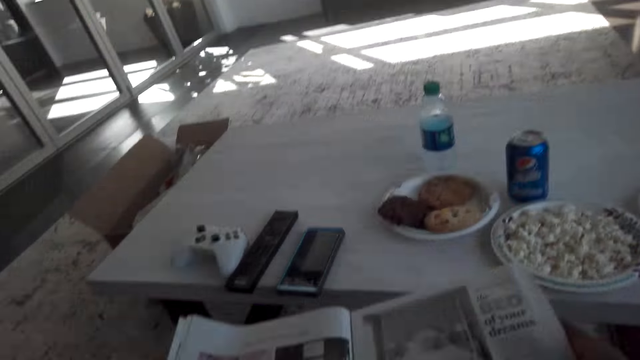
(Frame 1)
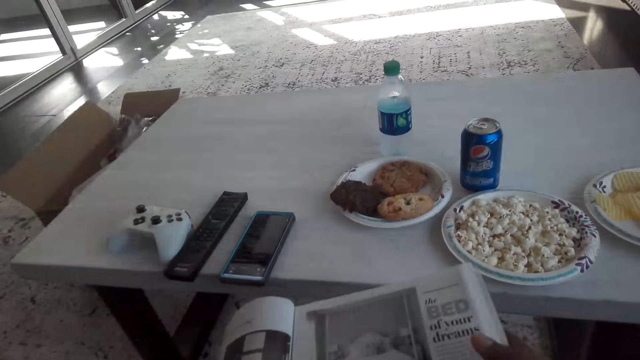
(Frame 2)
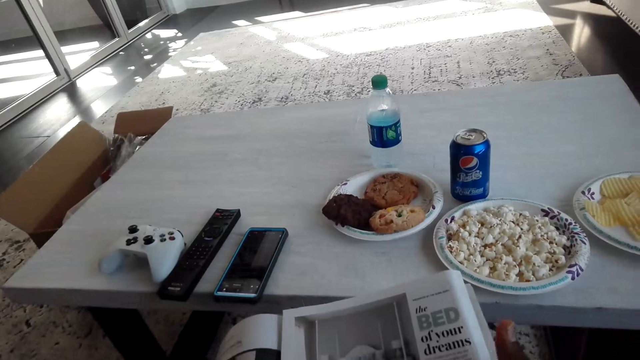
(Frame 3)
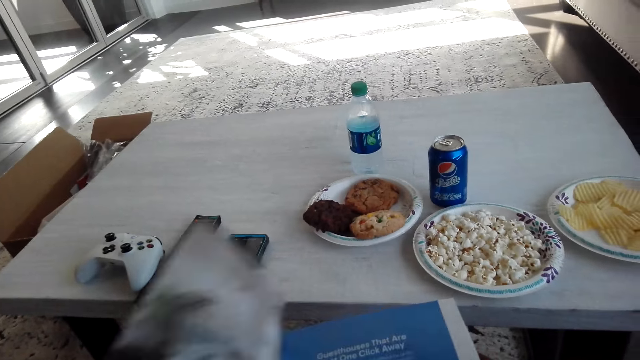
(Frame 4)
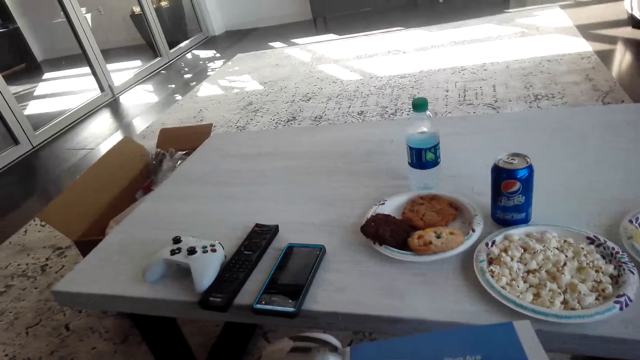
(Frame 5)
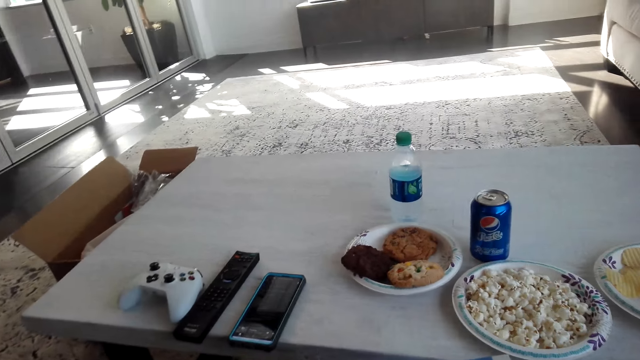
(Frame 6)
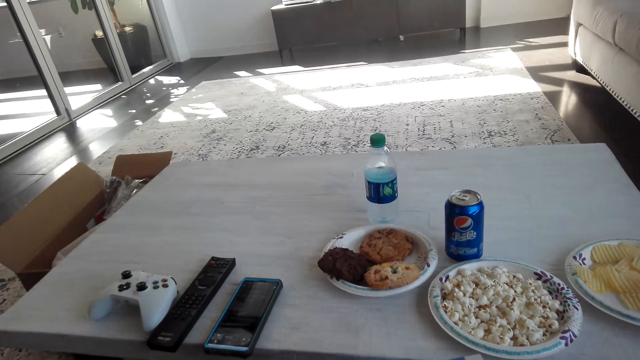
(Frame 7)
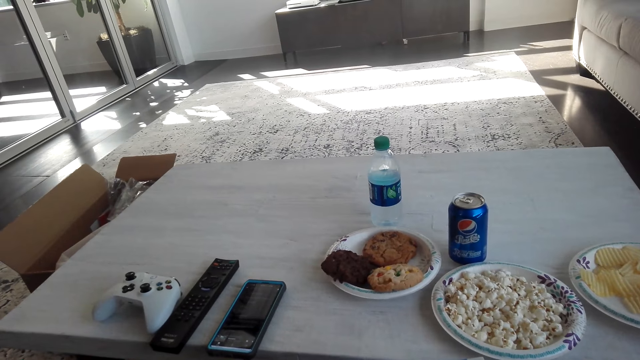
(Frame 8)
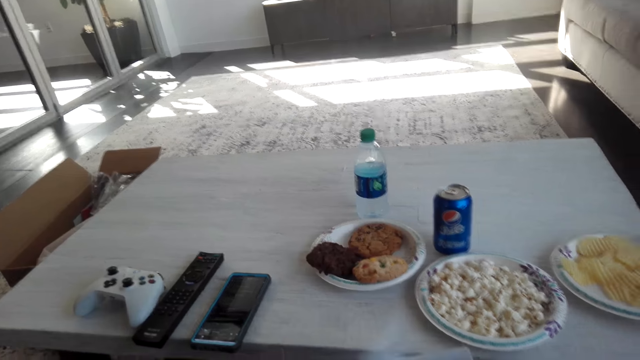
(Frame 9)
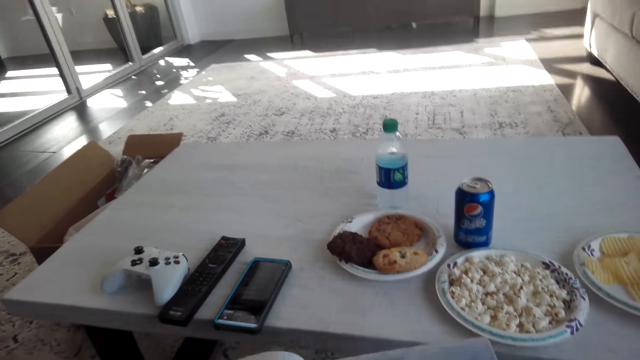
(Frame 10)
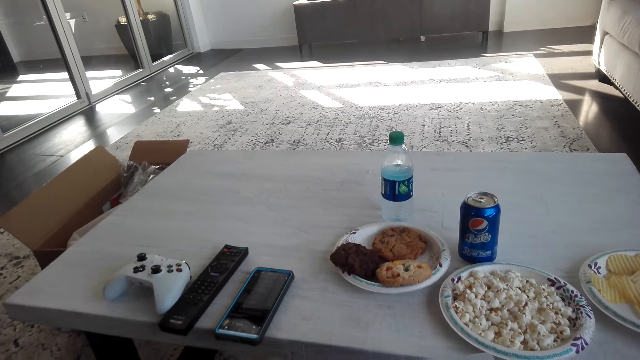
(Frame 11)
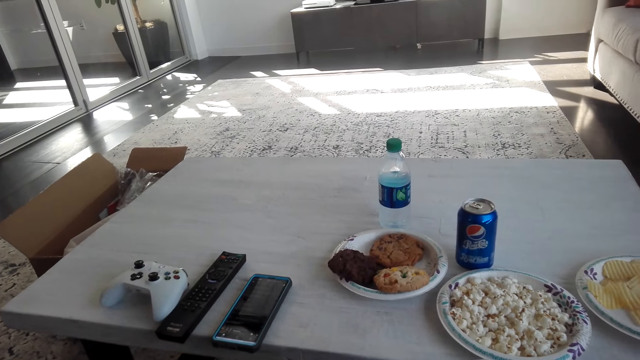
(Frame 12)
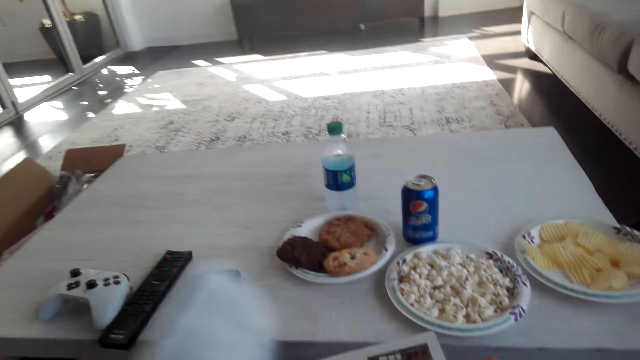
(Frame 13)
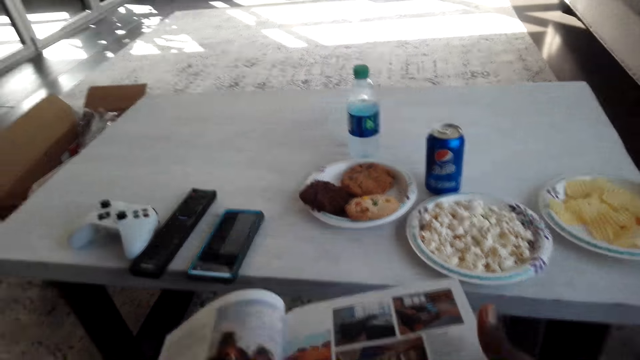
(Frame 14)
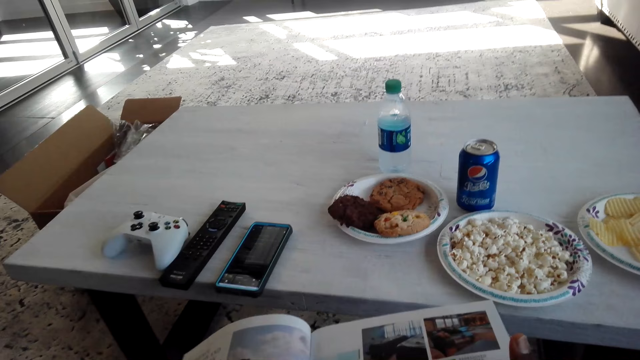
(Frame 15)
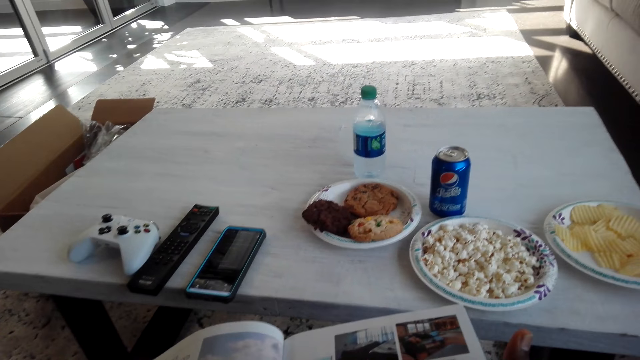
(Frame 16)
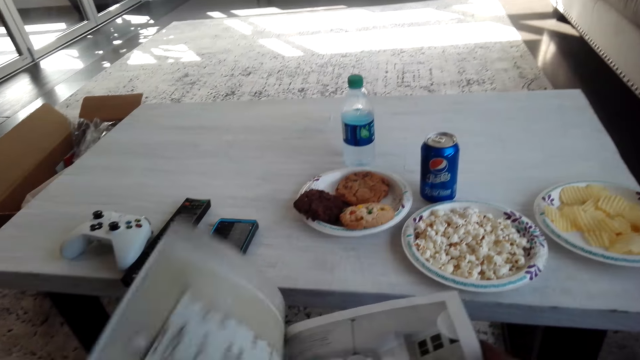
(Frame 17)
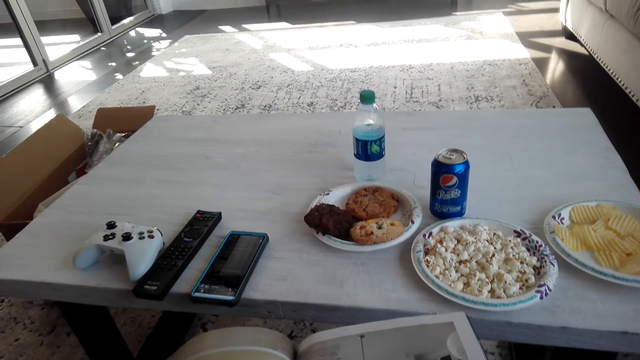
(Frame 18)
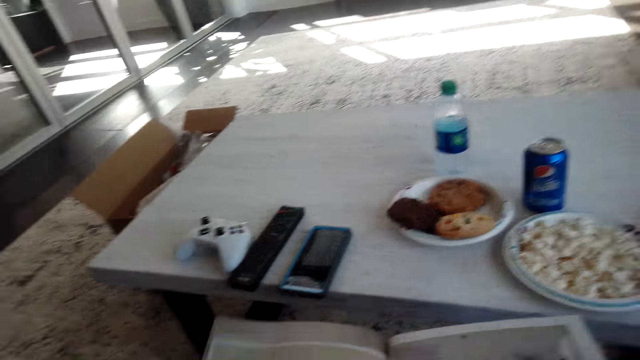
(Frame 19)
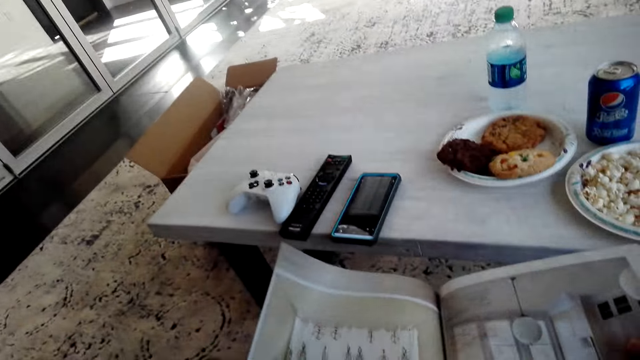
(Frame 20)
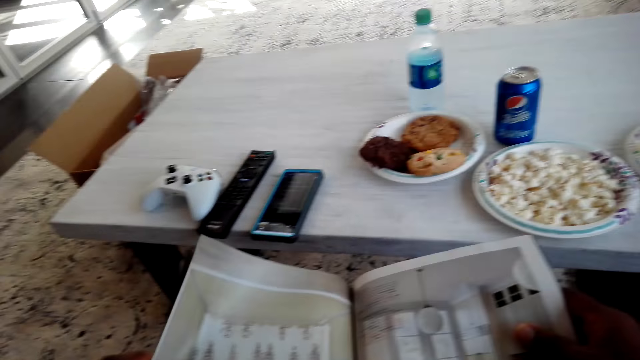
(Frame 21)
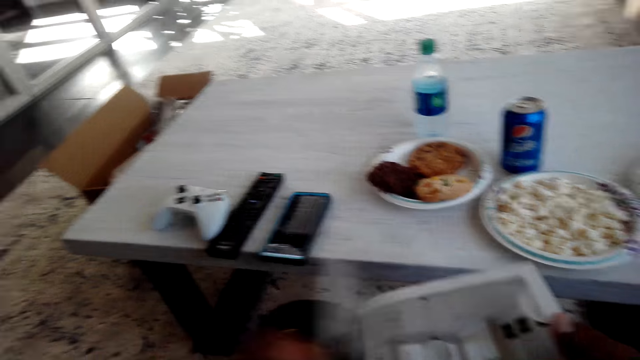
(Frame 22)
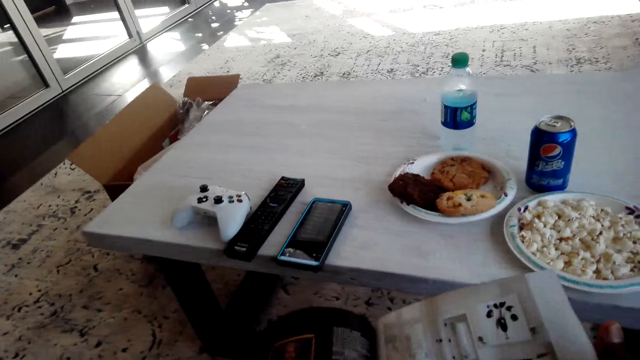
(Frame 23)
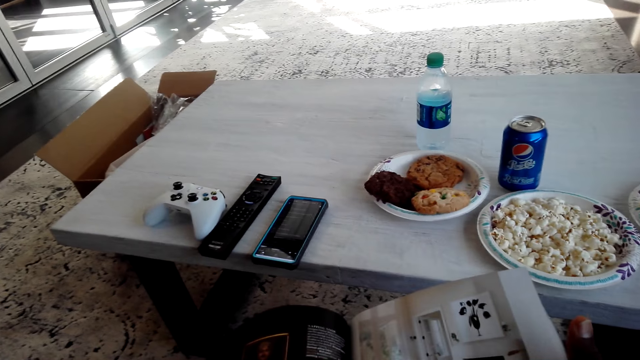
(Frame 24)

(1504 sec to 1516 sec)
The camera wearer reads a magazine.

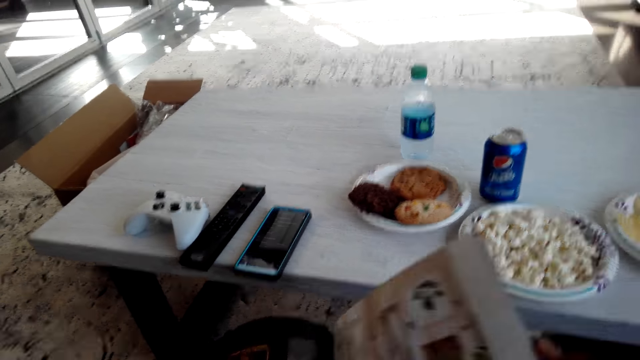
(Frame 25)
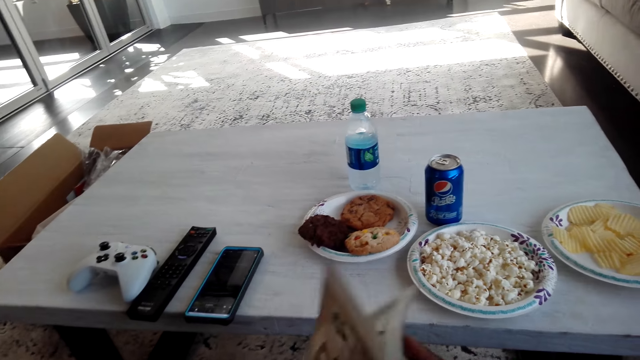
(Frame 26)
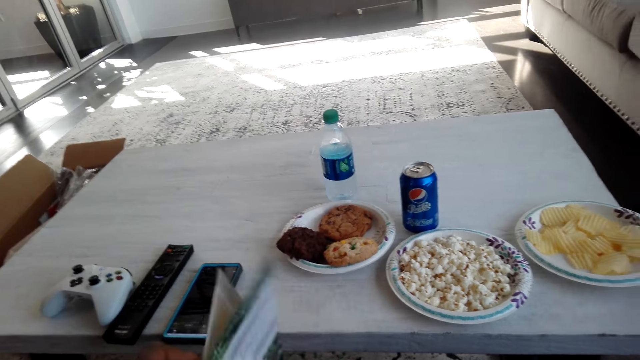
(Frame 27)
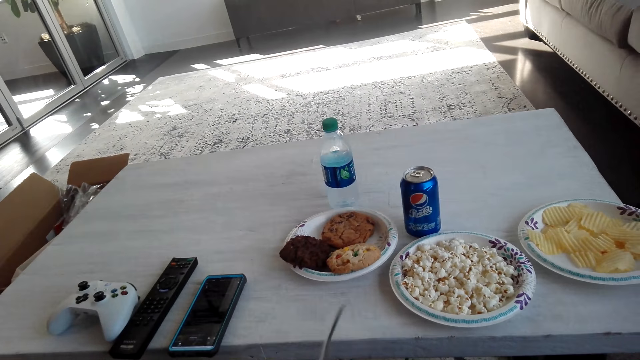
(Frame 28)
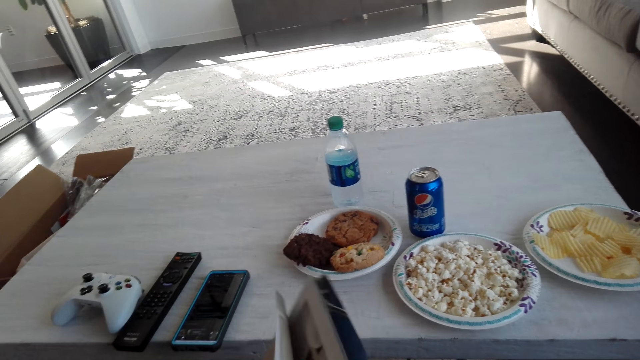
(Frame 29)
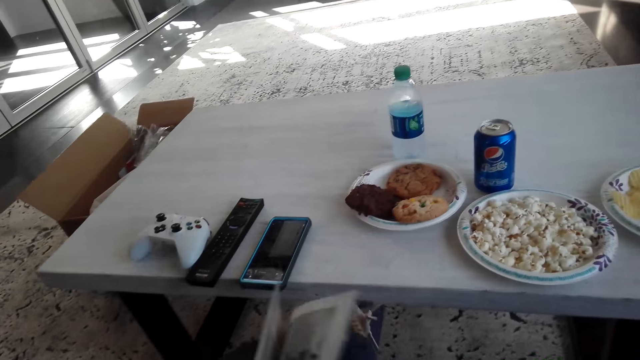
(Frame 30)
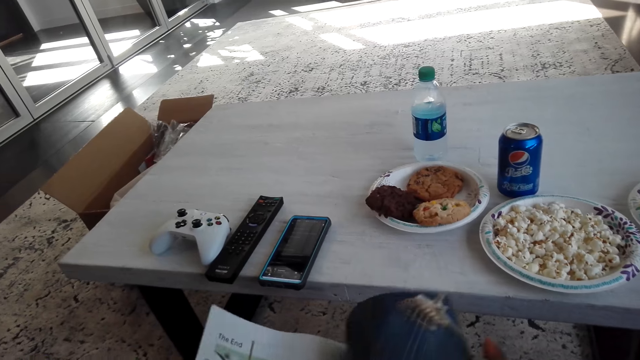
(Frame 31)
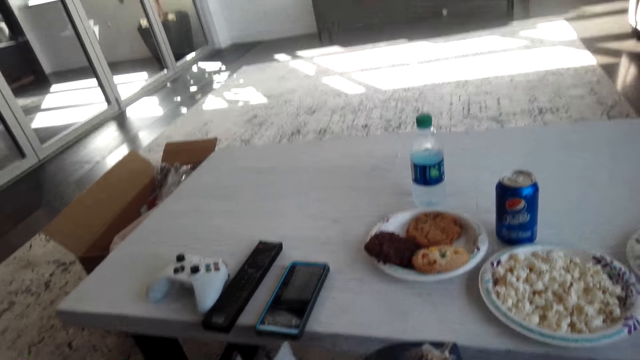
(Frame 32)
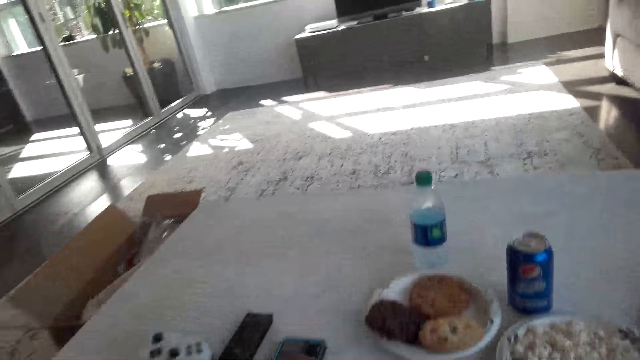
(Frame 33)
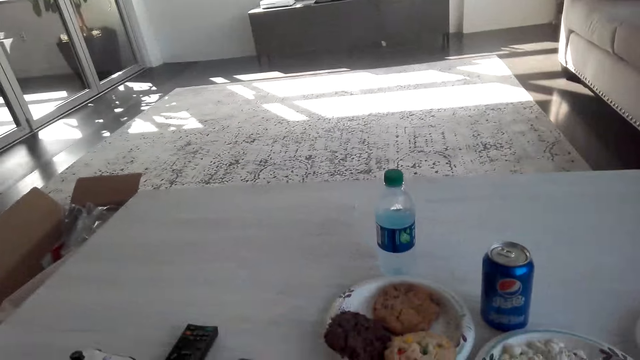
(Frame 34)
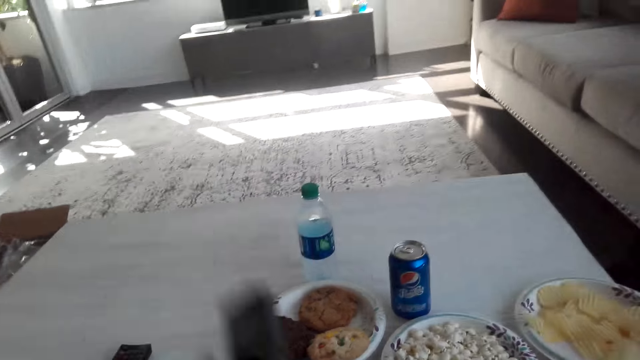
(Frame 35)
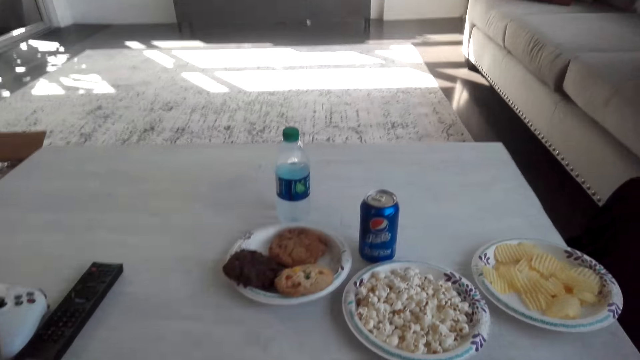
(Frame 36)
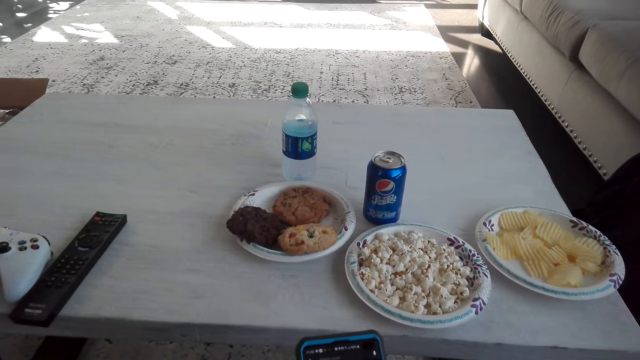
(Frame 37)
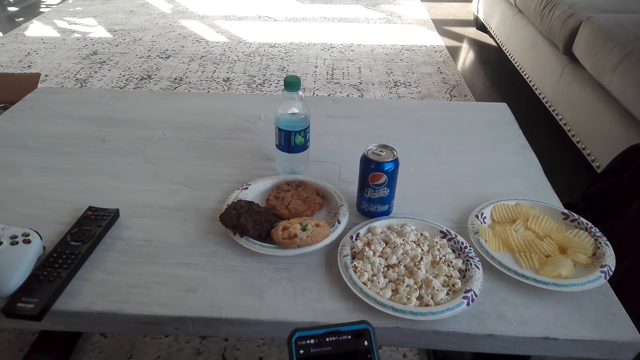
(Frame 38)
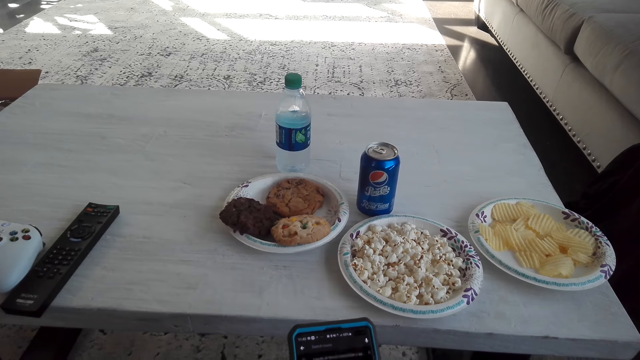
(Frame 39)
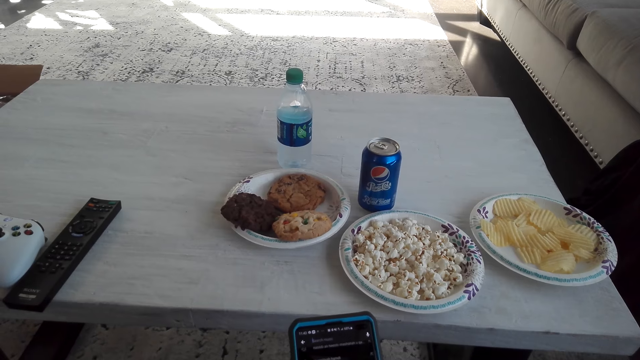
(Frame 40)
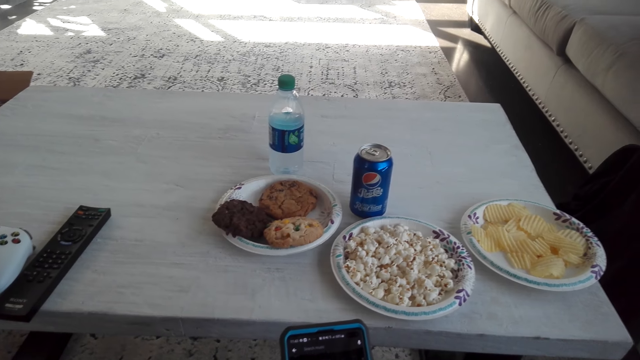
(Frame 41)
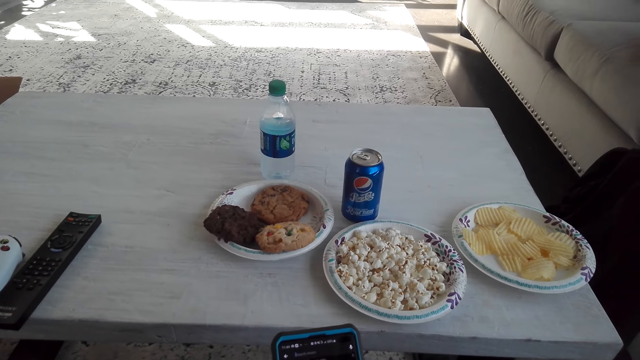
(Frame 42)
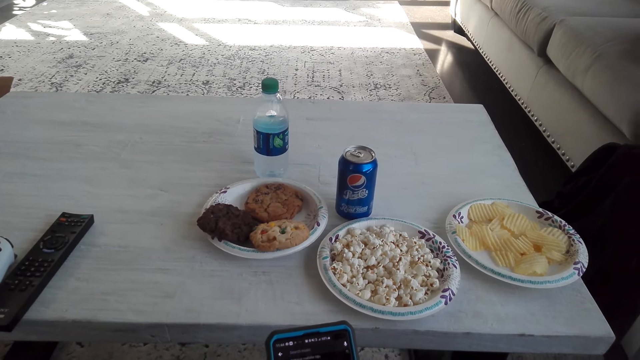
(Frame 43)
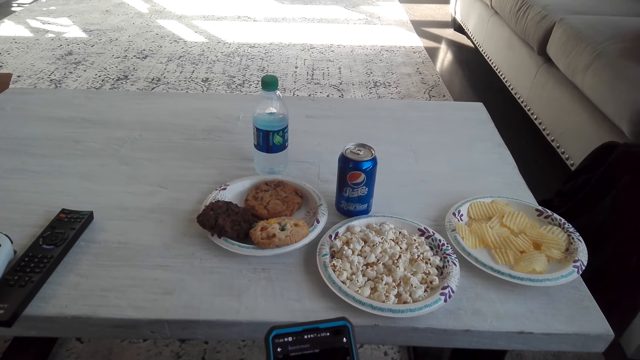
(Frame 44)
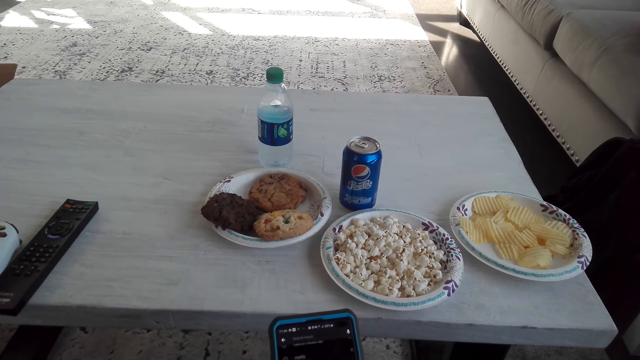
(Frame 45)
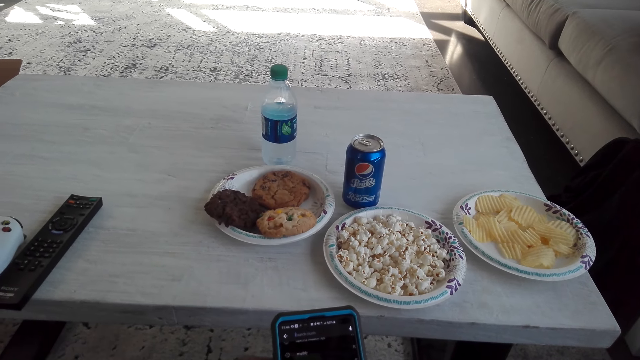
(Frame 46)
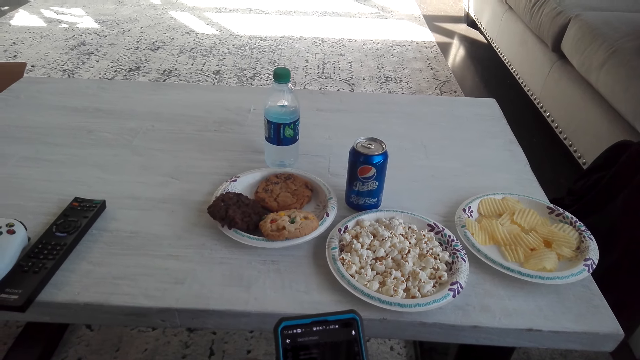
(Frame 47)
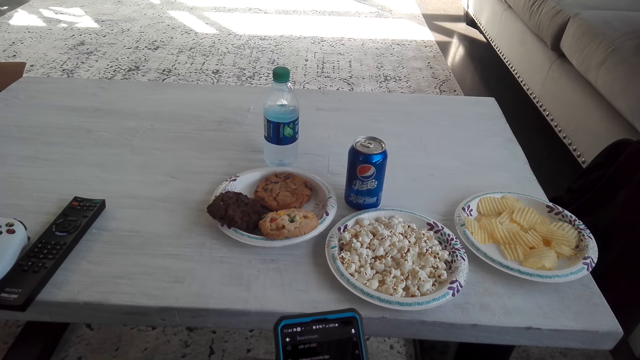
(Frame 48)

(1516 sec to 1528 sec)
The camera wearer picks up a phone. They operate the phone and look at the phone.
